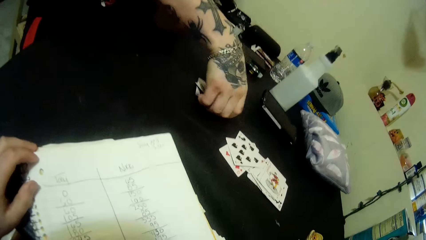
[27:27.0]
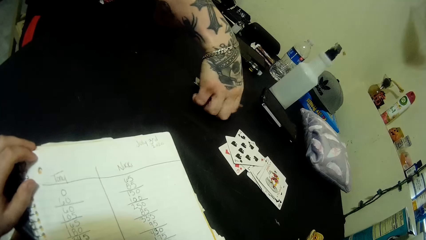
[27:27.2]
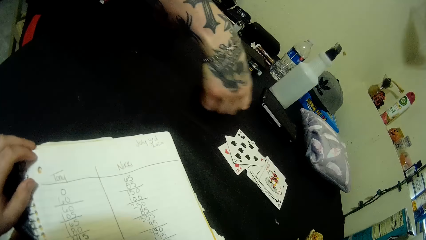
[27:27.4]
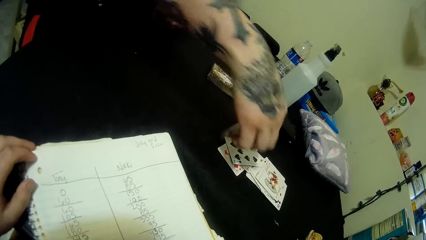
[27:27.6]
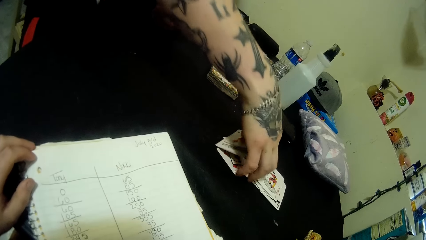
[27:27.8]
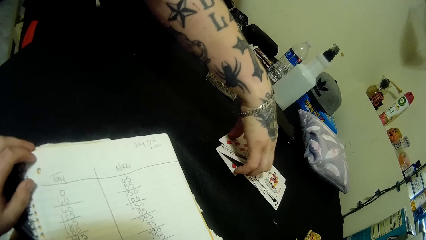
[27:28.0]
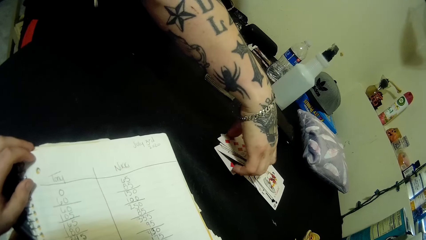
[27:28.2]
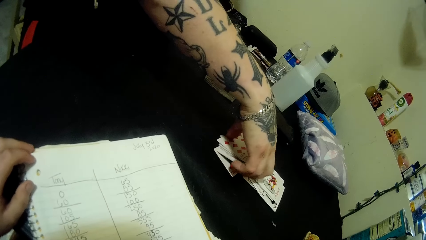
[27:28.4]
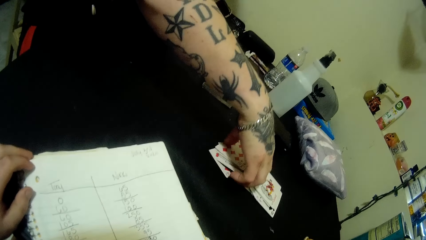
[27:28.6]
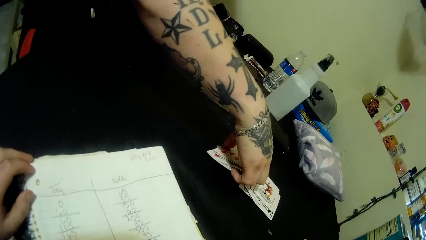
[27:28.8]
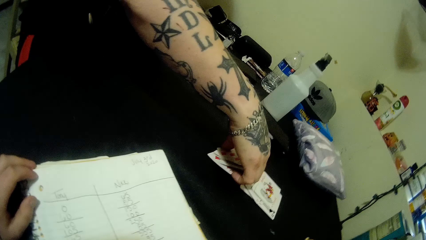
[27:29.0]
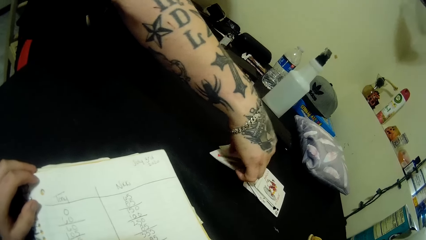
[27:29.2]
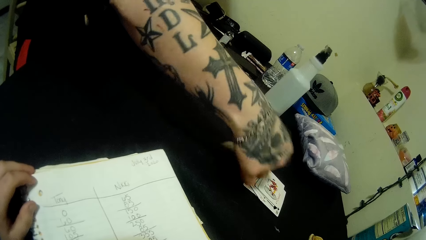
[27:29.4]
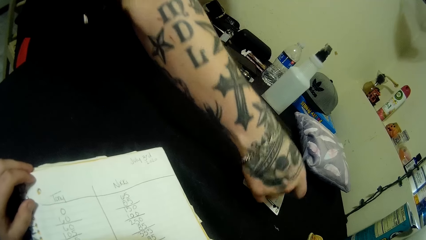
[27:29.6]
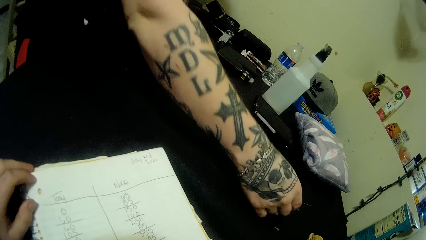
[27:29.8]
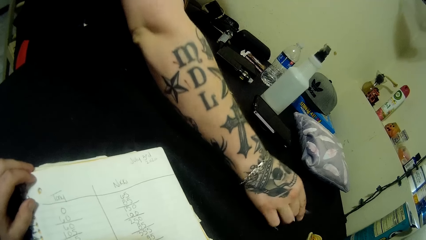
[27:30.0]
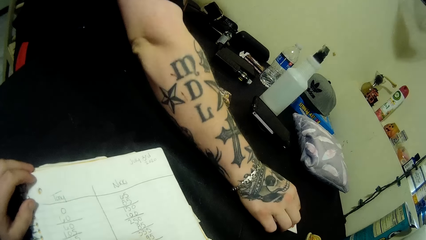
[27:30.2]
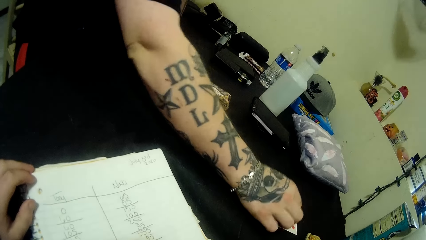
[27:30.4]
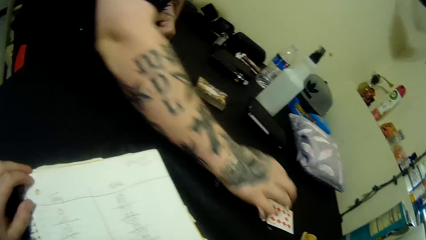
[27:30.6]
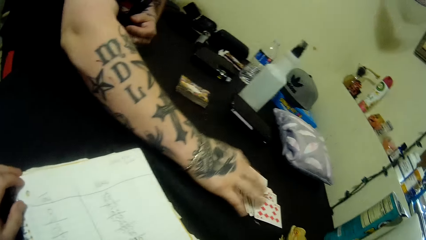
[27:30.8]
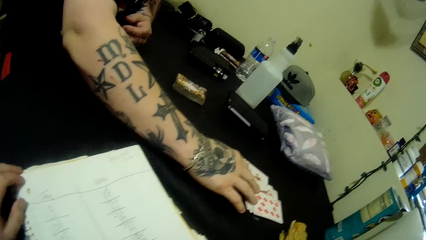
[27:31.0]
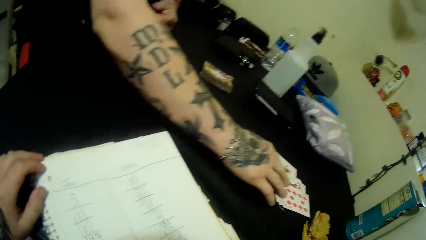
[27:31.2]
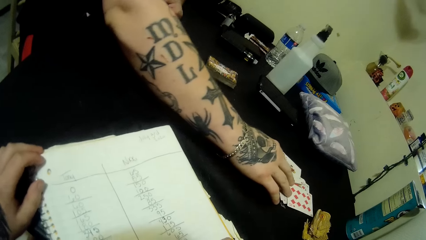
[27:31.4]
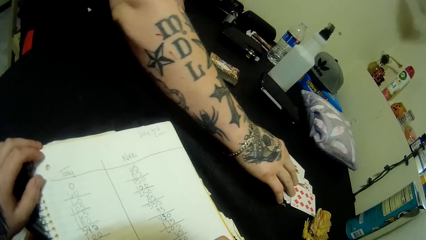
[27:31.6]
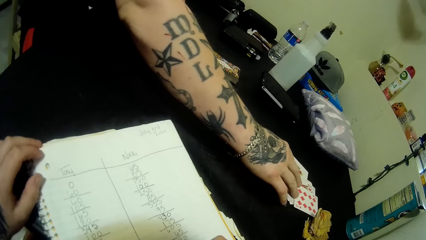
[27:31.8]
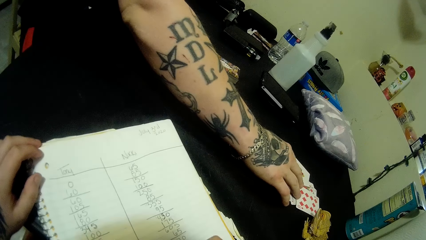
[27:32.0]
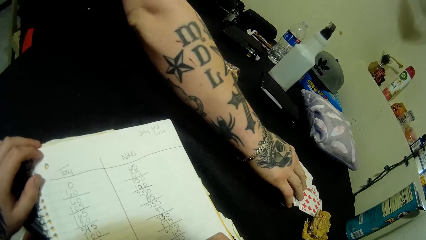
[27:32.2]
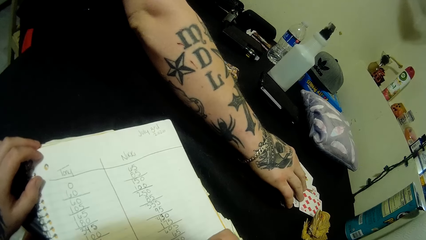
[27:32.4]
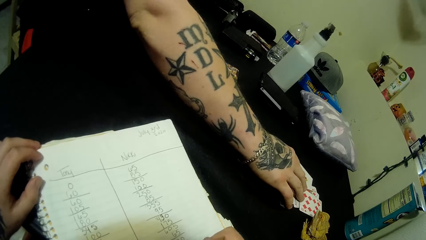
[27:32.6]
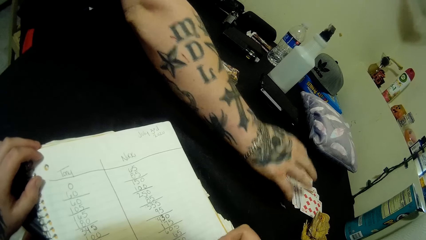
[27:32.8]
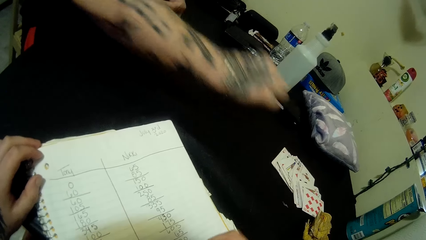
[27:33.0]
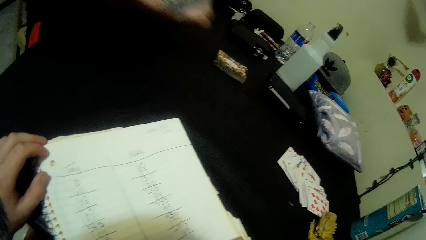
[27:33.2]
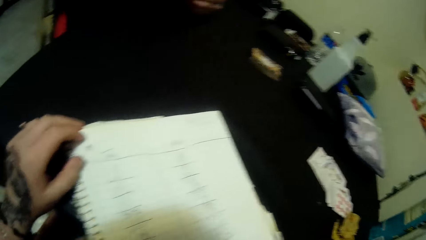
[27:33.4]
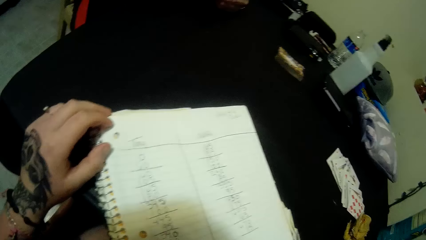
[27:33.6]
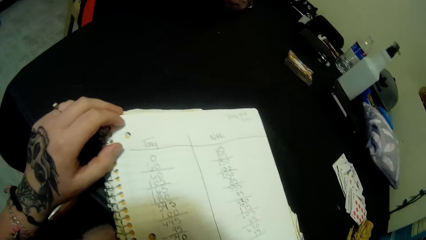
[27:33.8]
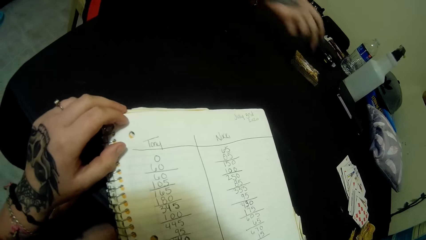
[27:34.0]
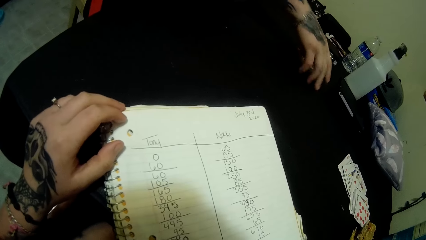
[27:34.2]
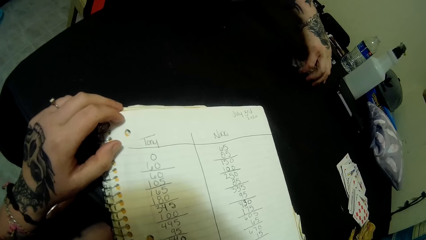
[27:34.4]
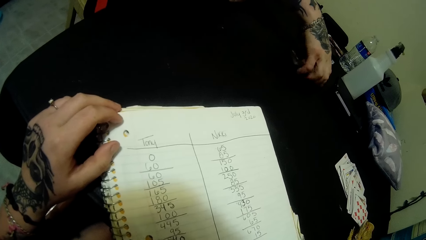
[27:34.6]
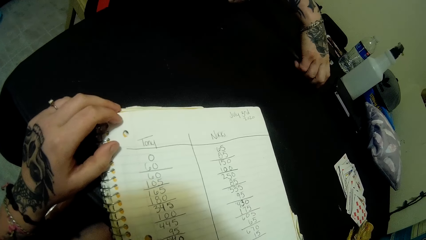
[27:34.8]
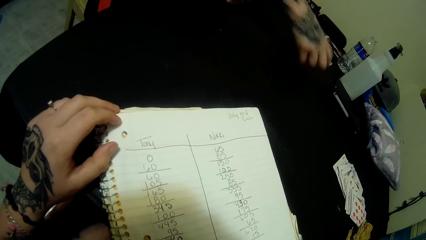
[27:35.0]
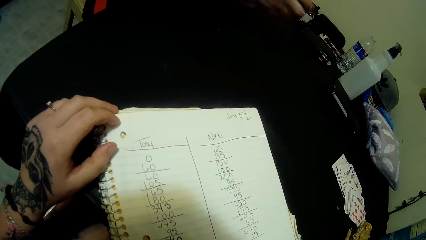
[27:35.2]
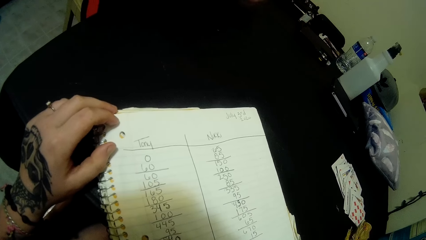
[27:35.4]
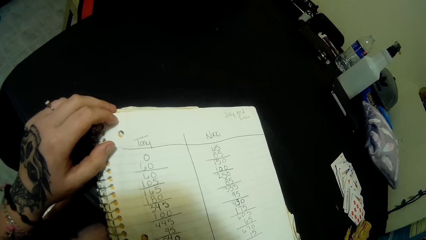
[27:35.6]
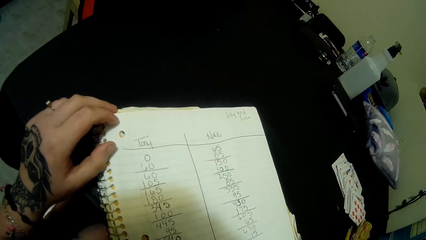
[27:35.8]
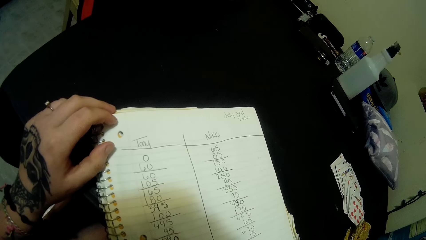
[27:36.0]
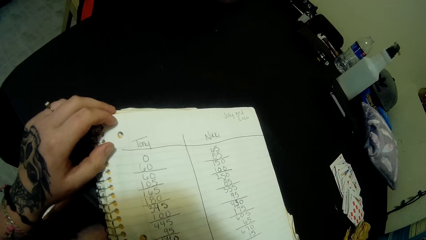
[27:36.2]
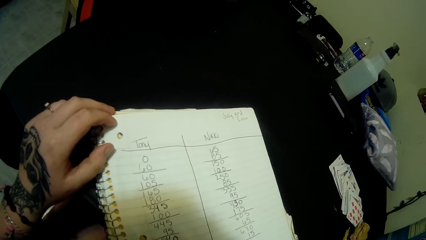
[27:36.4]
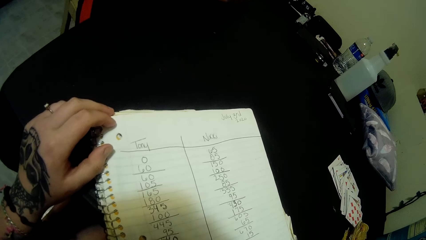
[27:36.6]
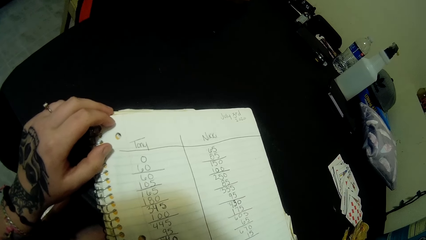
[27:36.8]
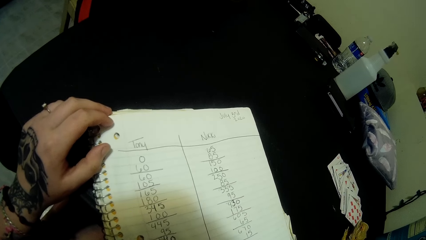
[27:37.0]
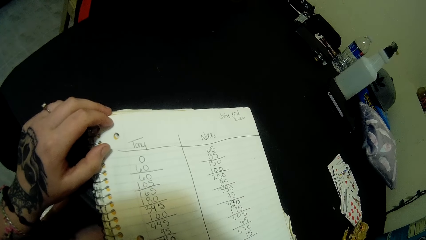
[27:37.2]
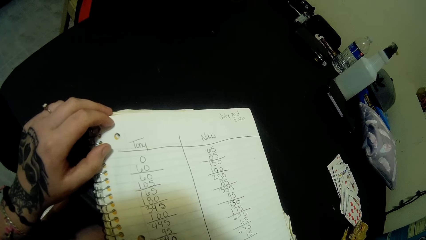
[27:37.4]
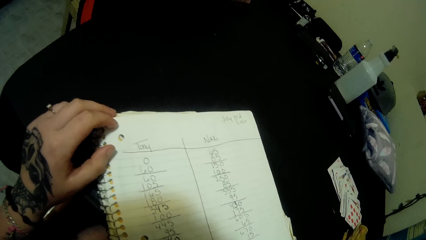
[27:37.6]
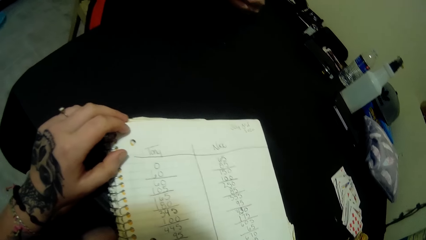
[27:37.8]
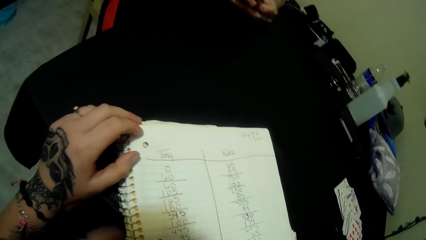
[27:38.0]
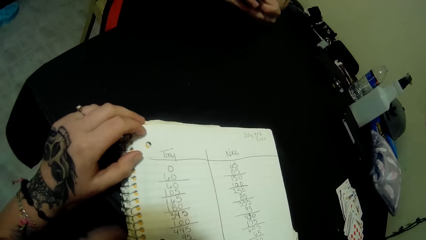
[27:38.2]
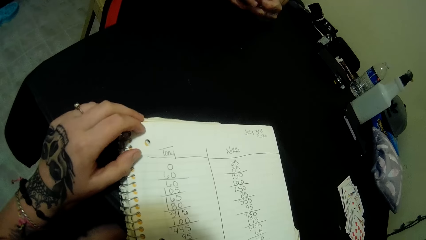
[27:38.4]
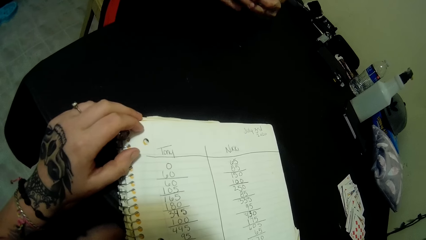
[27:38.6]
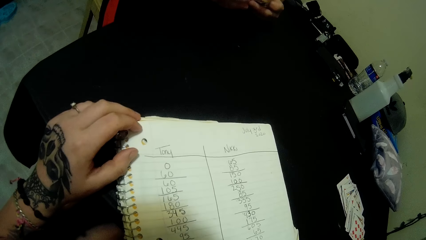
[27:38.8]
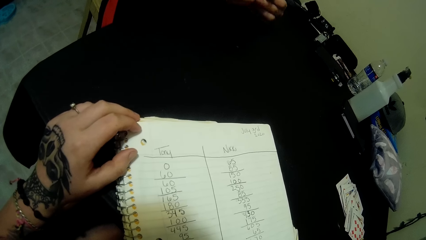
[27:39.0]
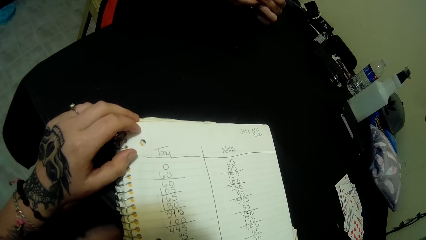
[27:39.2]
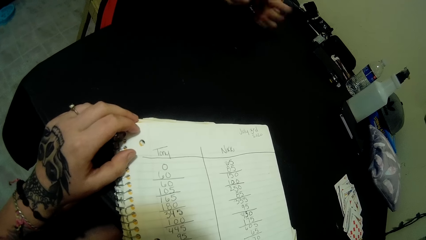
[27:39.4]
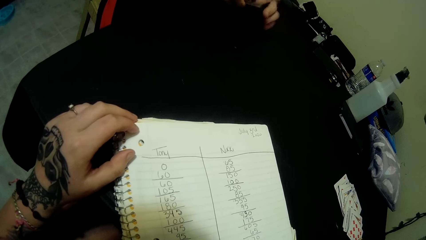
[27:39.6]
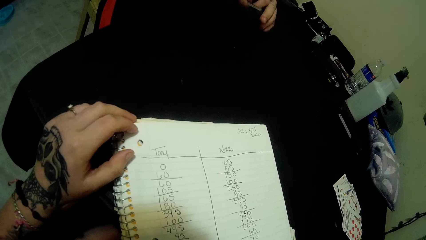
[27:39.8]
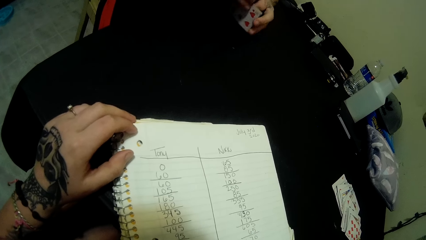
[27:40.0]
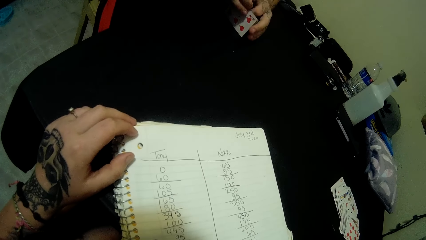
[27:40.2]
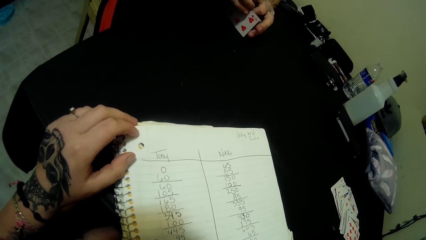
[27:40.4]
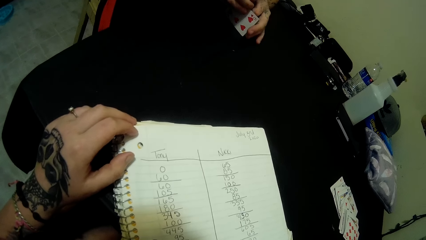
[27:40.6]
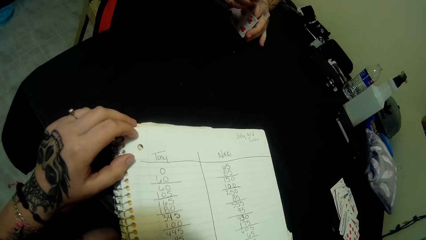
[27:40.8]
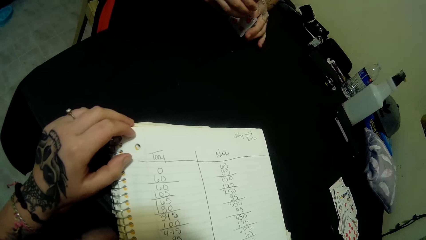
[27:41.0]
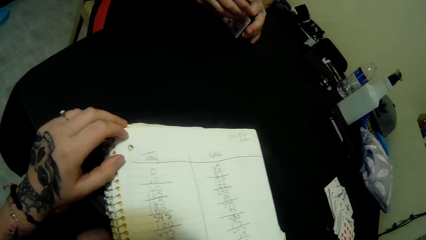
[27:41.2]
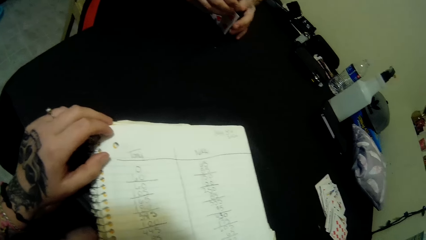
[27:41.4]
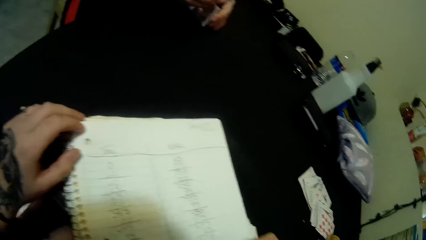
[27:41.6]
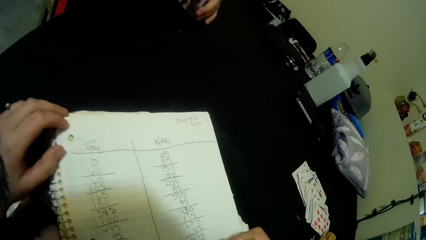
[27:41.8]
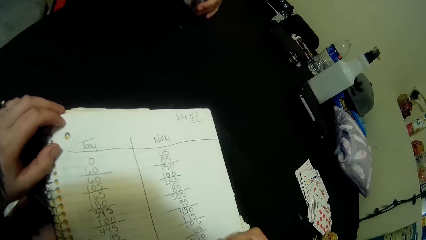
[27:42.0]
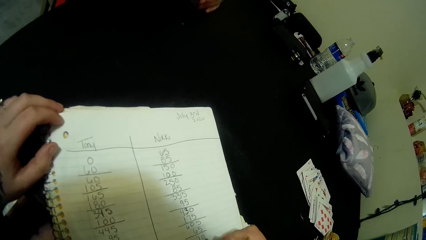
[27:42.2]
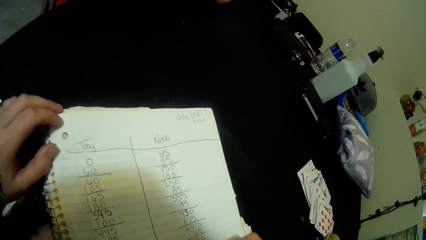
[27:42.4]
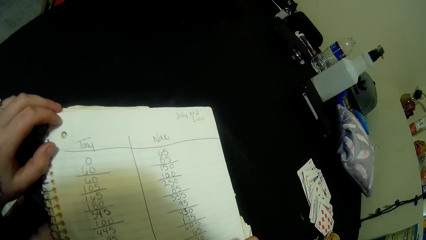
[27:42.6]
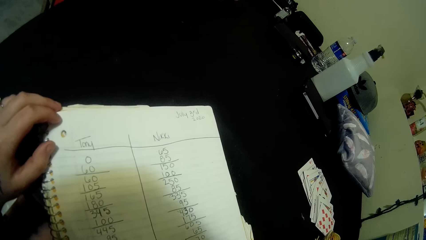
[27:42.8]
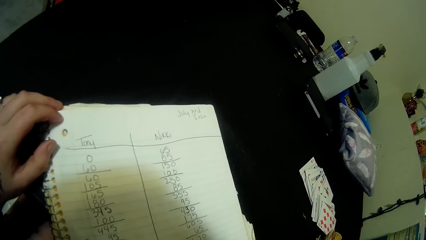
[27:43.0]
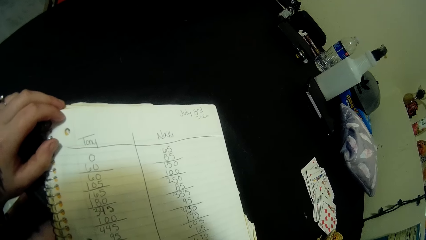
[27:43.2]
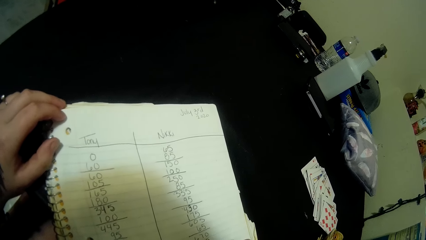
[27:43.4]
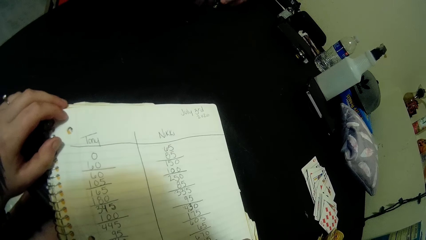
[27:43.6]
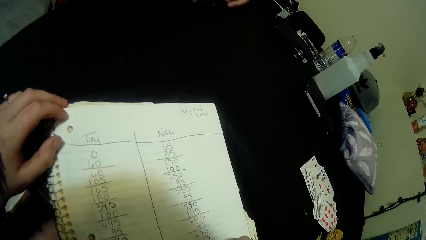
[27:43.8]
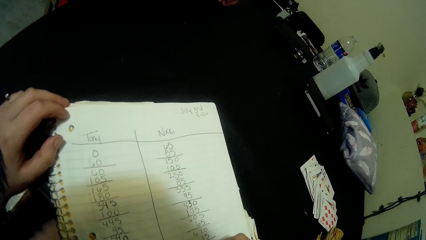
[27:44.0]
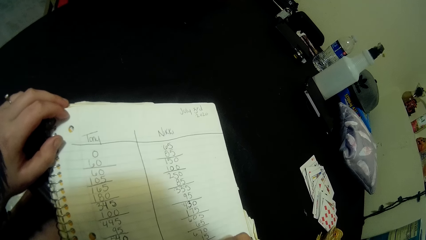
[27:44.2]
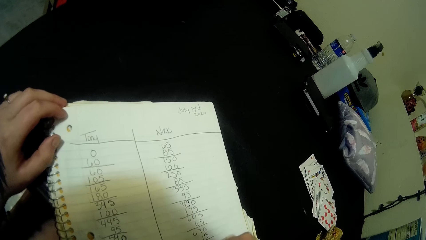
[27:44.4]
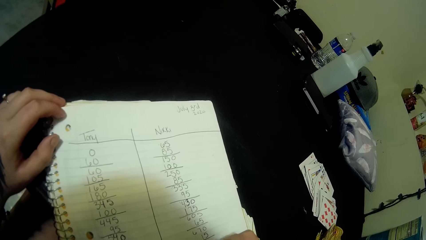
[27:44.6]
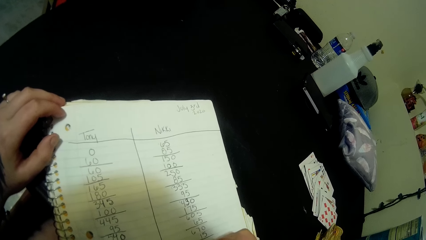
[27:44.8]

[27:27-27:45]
The camera wearer holds a book on the table. A man picks cards on the table. The camera wearer writes on the book with a pen. They look at the book. The man picks the cards on the table, puts the cards on the table and moves the cards on the table. The camera wearer writes on the book with the pen. The man looks around. The camera wearer looks at the book. The man picks the cards on the table, sits on a chair, arranges the cards, holds the cards on the table and sits on the chair. The camera wearer writes on the book with the pen.
